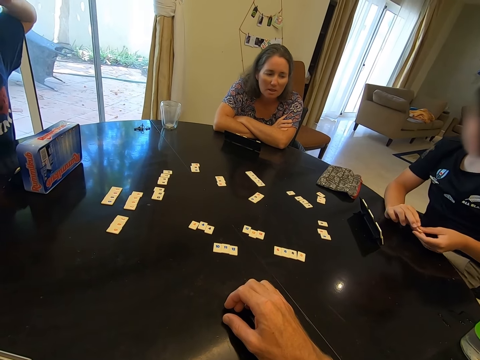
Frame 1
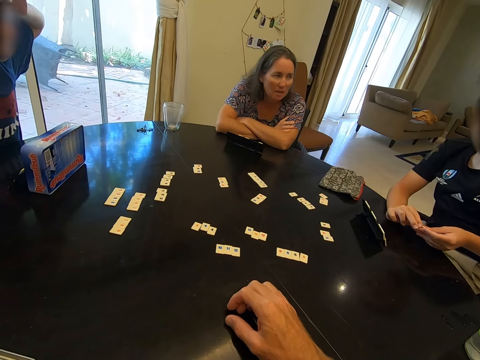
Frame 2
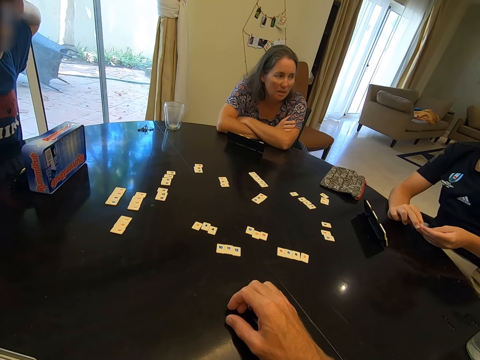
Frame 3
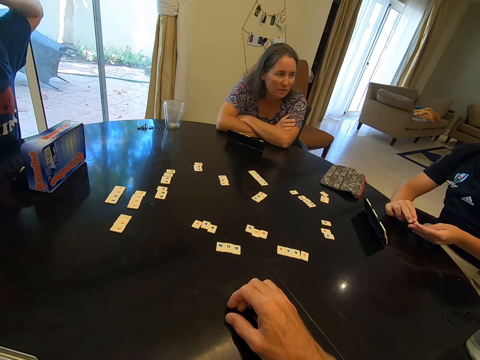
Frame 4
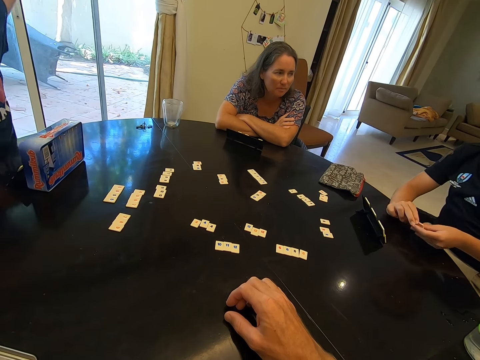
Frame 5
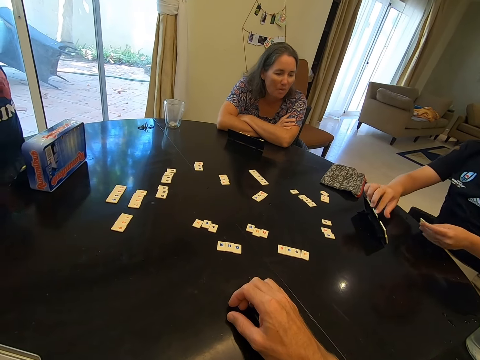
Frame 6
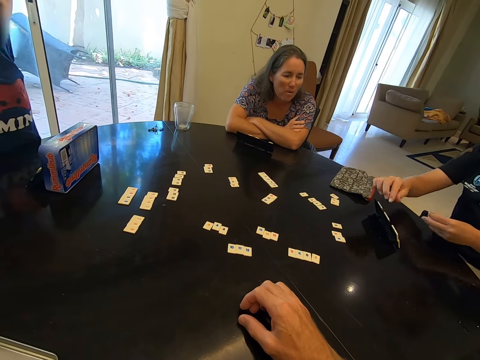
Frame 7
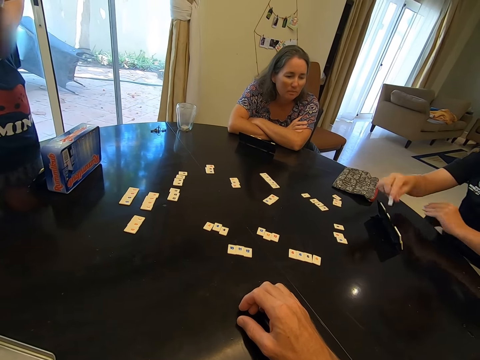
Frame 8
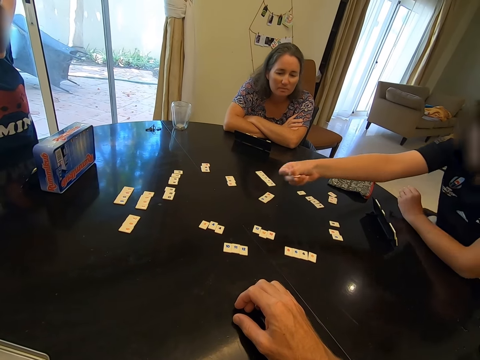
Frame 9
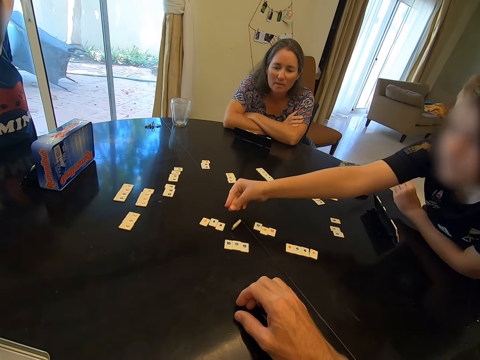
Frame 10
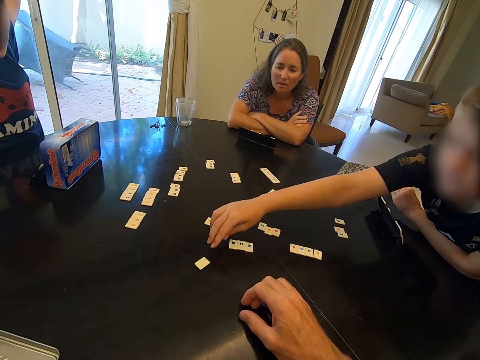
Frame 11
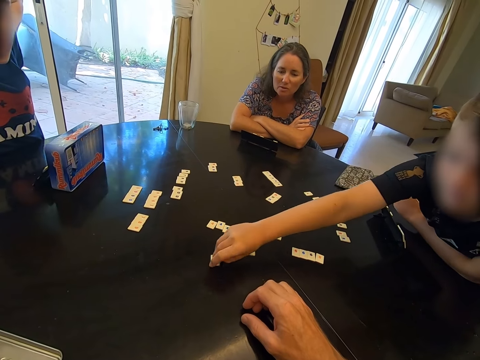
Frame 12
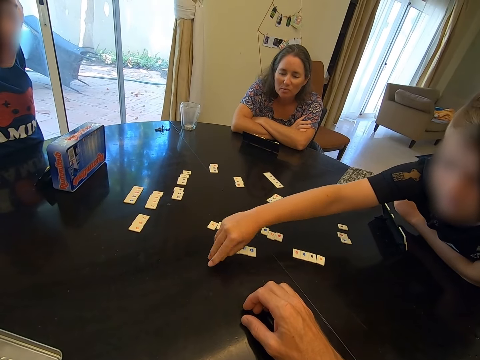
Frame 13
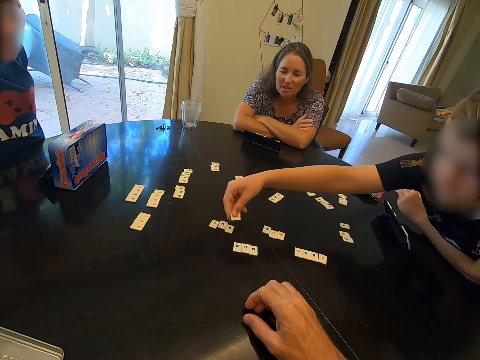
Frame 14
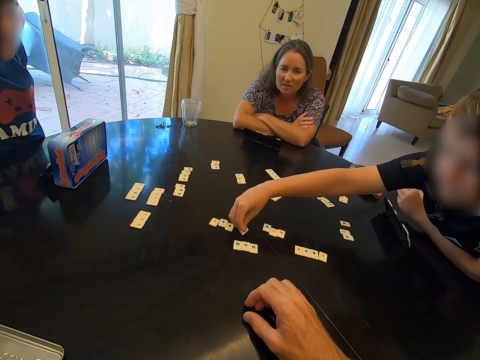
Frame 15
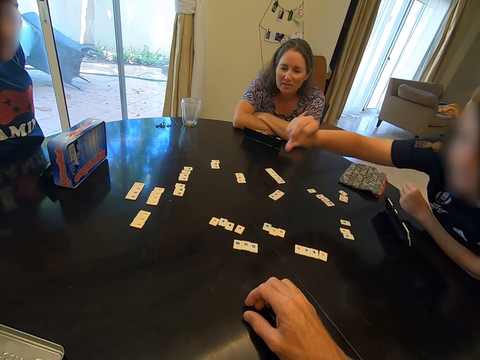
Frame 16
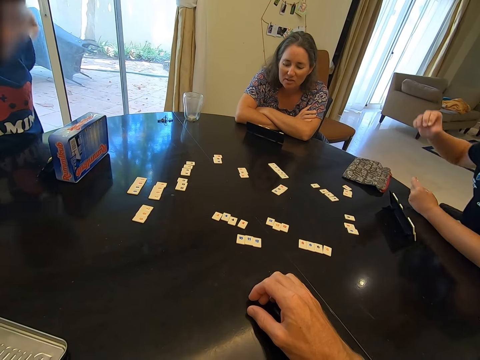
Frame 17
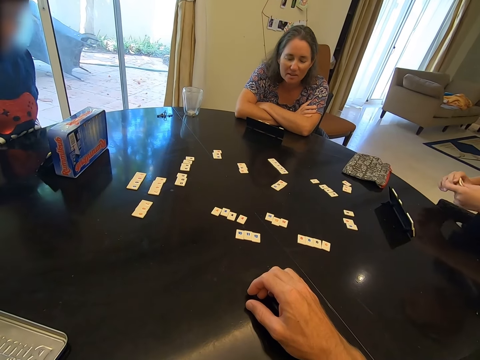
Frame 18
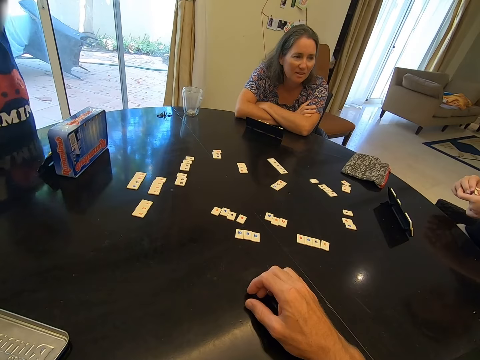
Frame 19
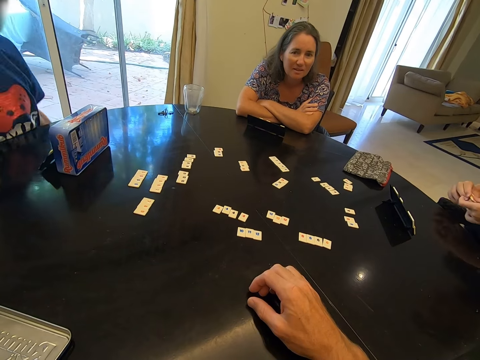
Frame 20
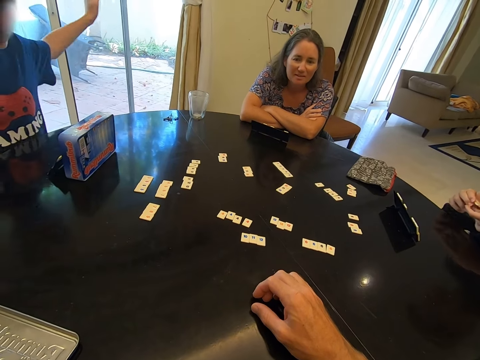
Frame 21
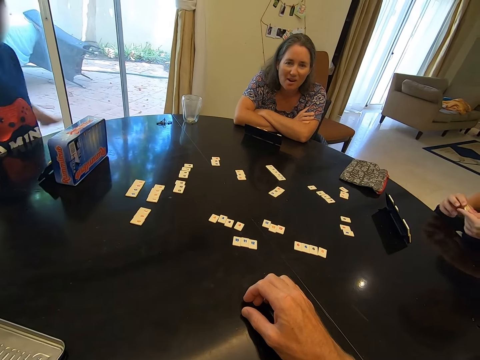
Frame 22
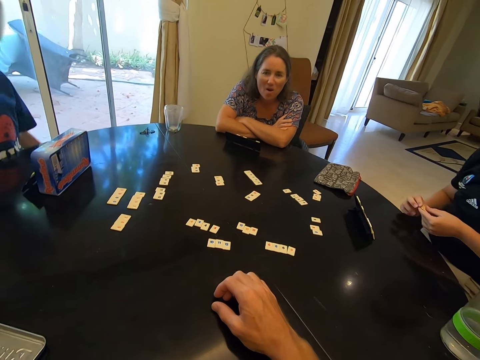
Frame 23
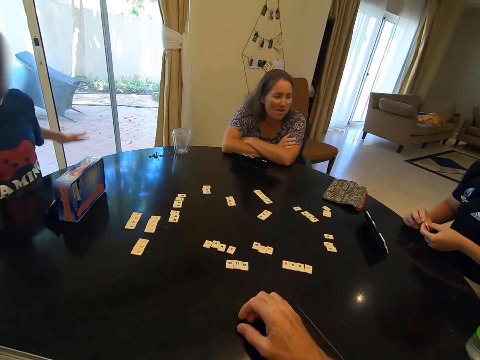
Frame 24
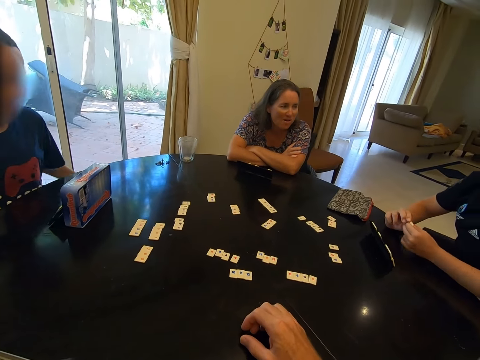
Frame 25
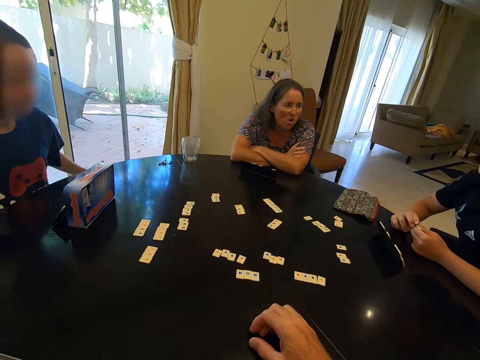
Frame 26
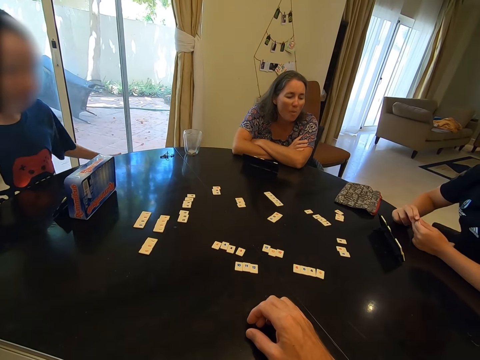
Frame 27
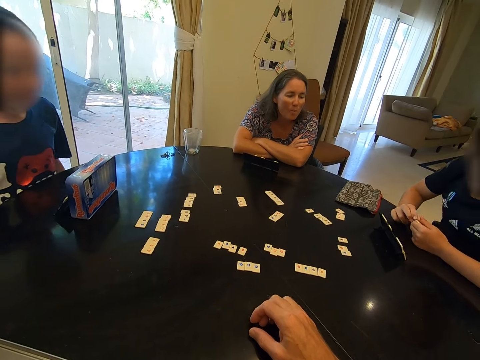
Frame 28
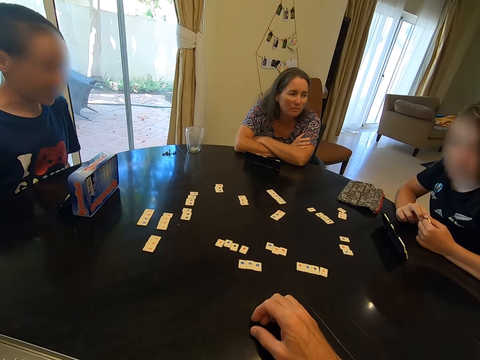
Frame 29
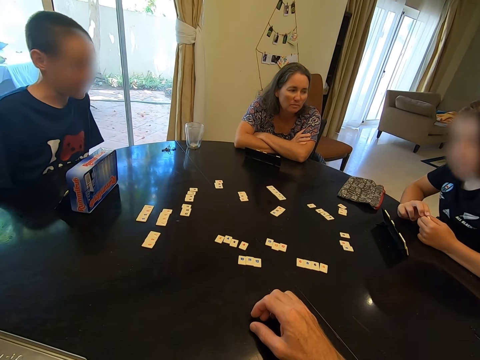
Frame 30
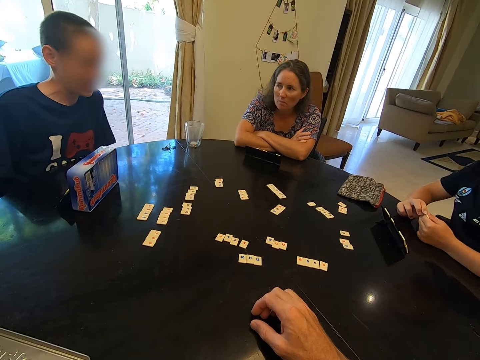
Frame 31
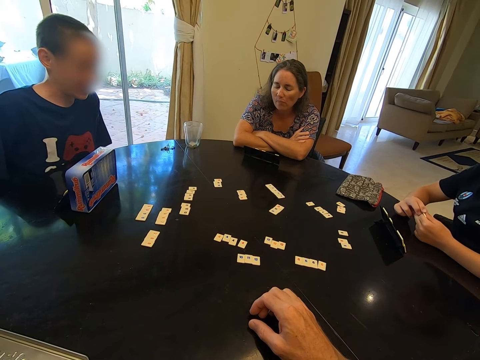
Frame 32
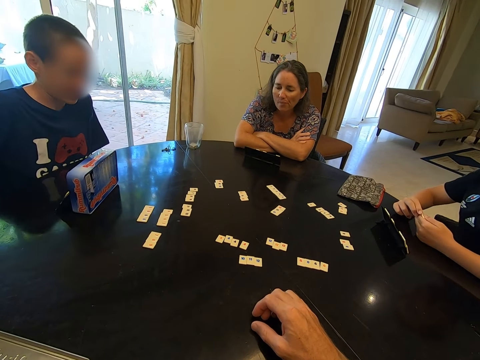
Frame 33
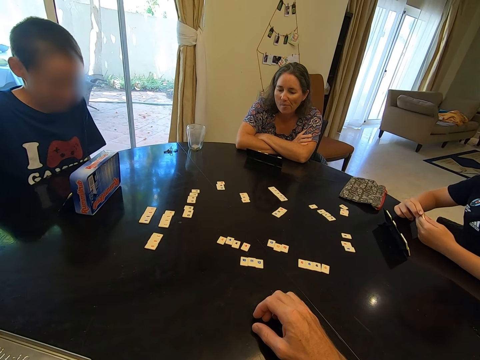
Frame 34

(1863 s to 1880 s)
A person looks at another person. The second person picks up a number tile from a slide or the scrabble rack, drops the number tile on a table, picks up a number tile from the table, and arranges the number tile on the table. A third person sways his hand up and down. The first person looks at the second person.

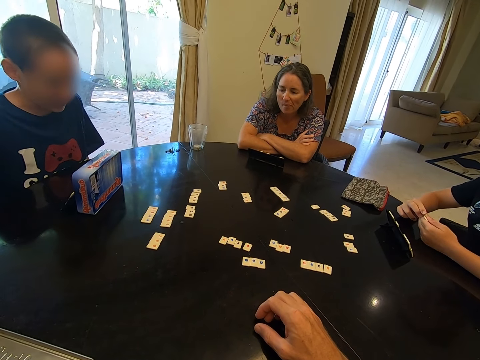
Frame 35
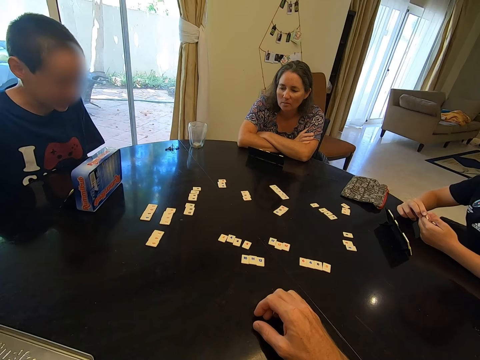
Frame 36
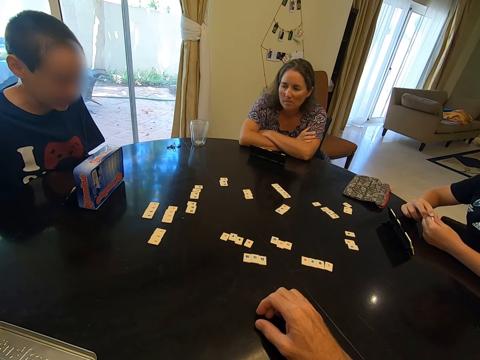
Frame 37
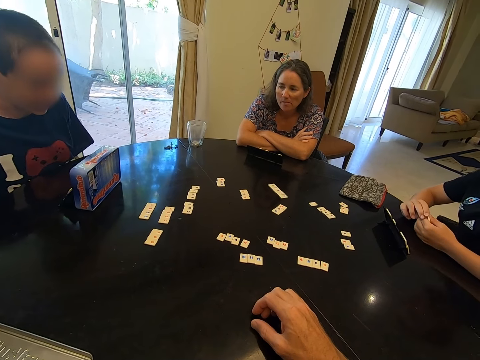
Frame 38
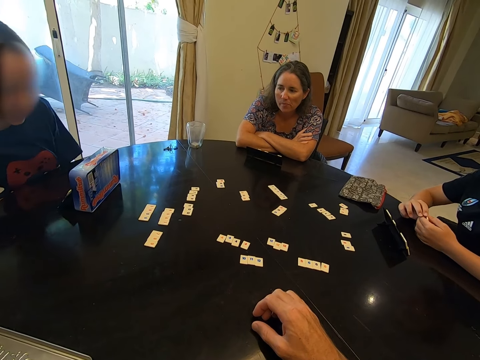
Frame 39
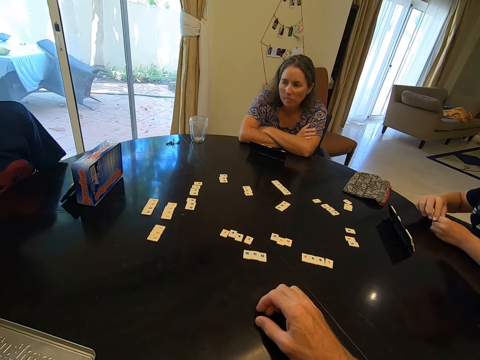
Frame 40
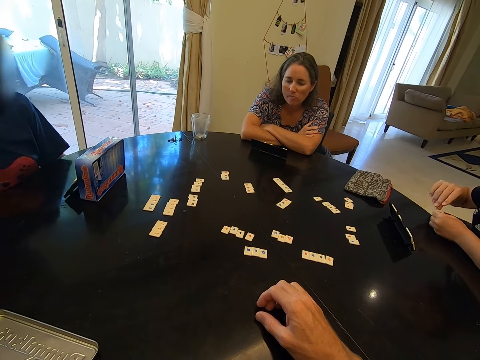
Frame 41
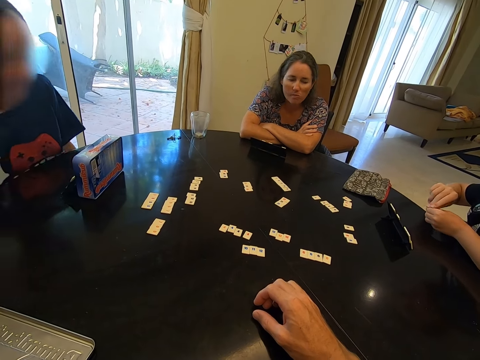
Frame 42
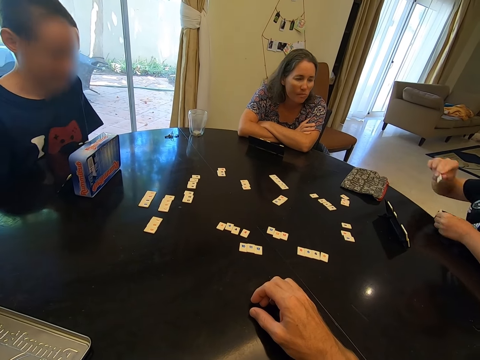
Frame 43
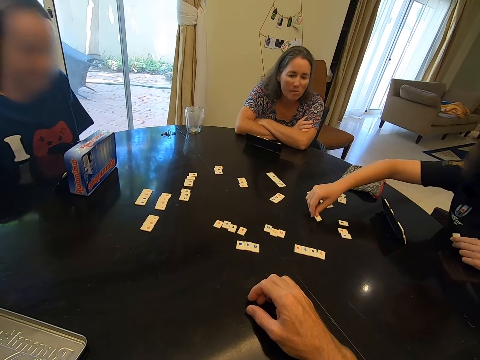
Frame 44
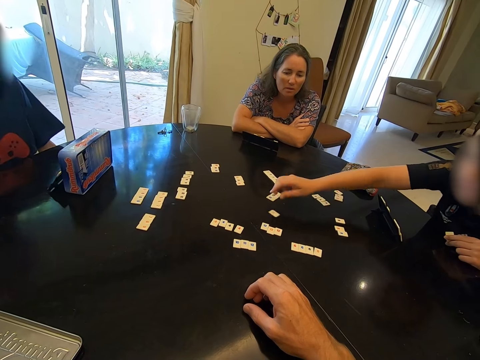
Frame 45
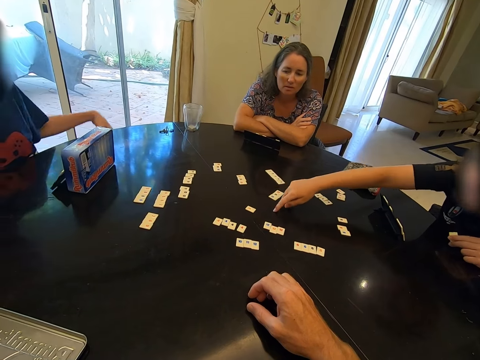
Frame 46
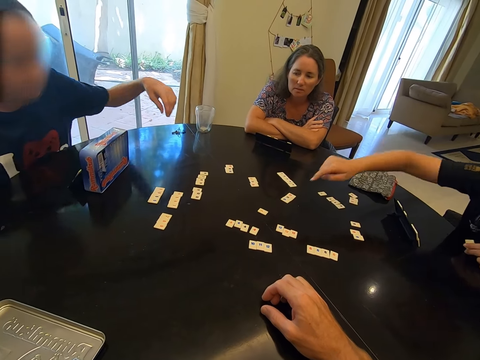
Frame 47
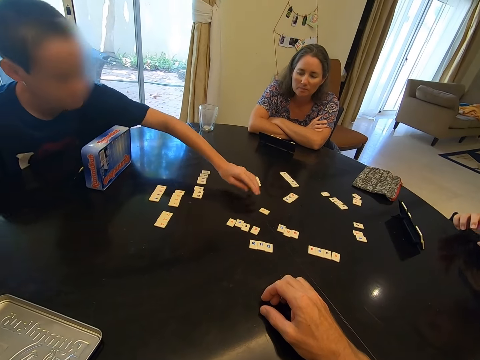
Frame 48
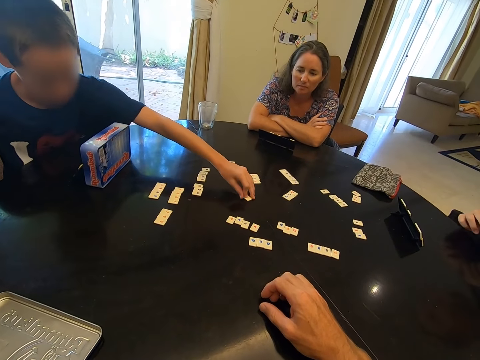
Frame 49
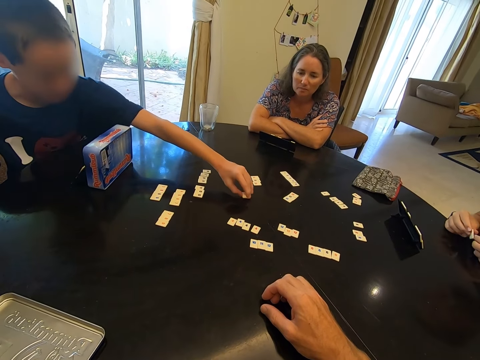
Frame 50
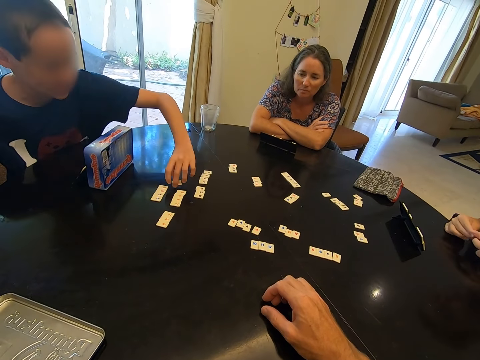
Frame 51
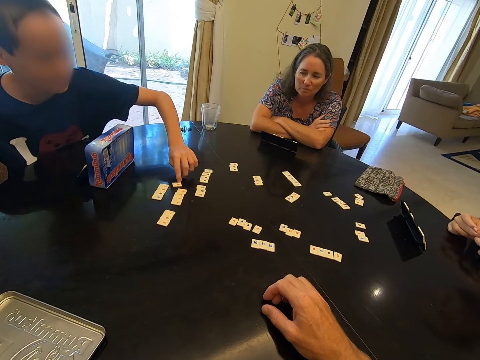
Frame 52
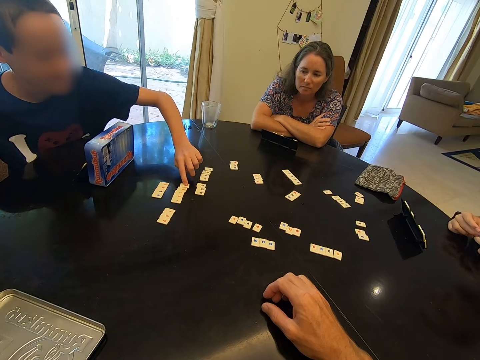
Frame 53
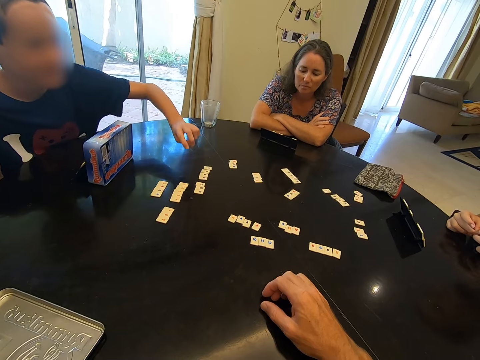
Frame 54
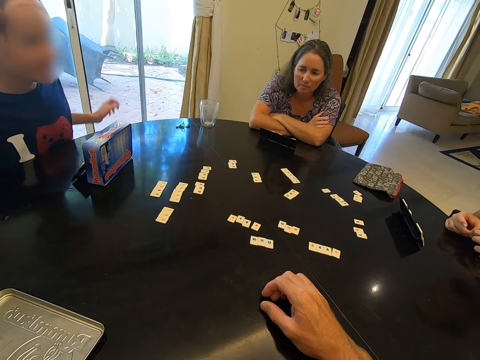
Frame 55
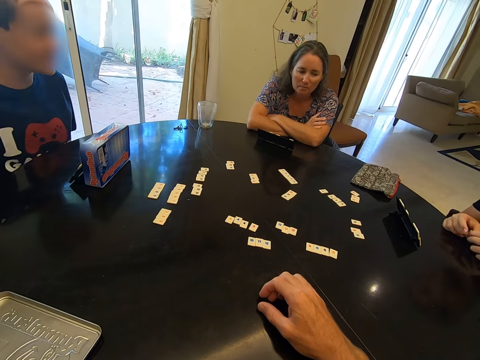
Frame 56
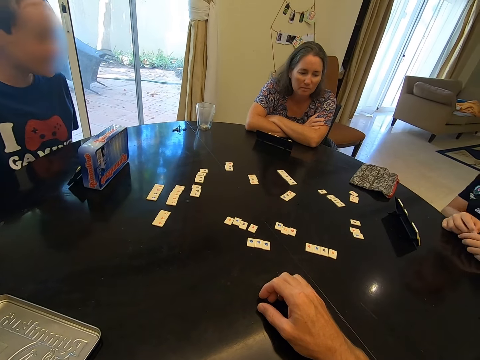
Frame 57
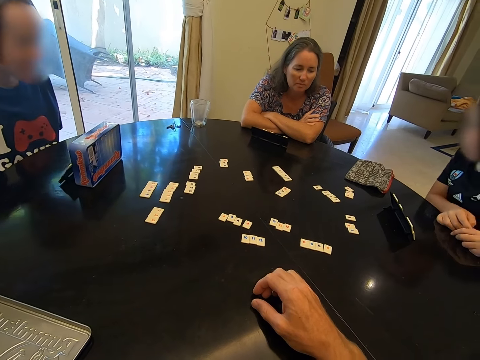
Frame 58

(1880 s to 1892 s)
A person passes a number tile to another person. The first person places the scrabble tile on the table and pushes a scrabble tile. A child shifts a scrabble tile. A person picks up a number tile from the table. The other person arranges a number tile on the table.
